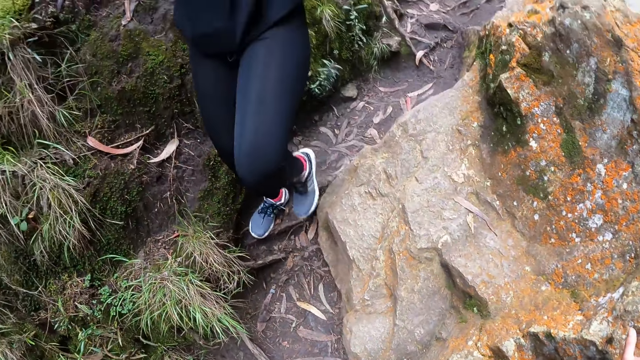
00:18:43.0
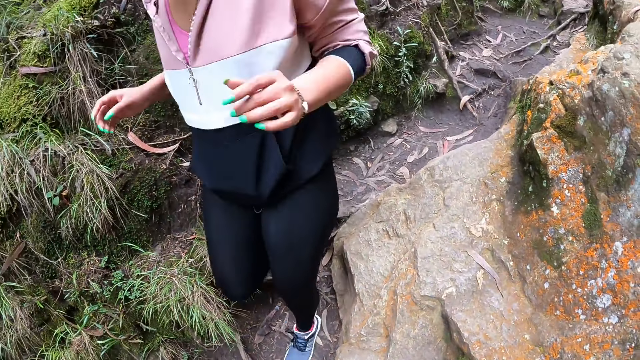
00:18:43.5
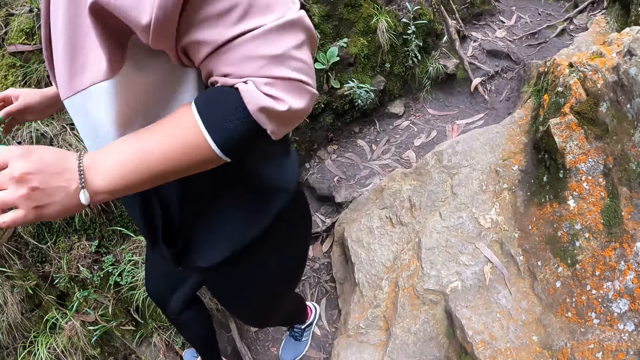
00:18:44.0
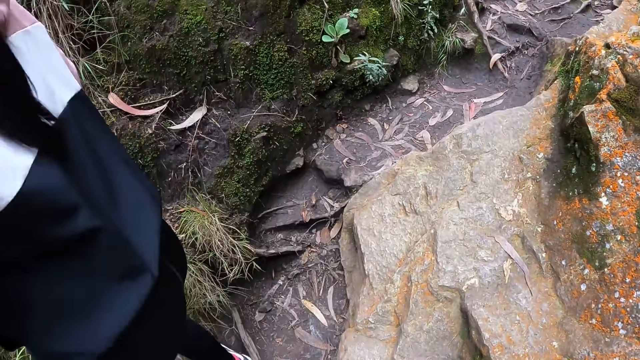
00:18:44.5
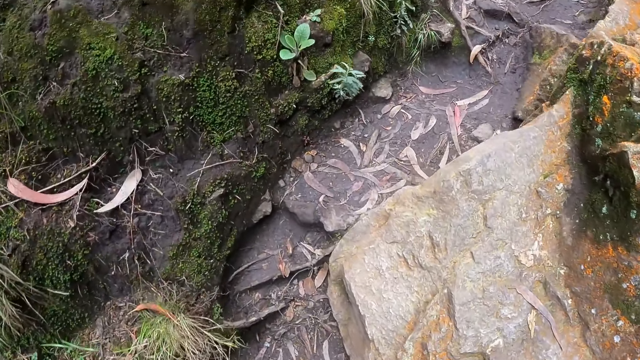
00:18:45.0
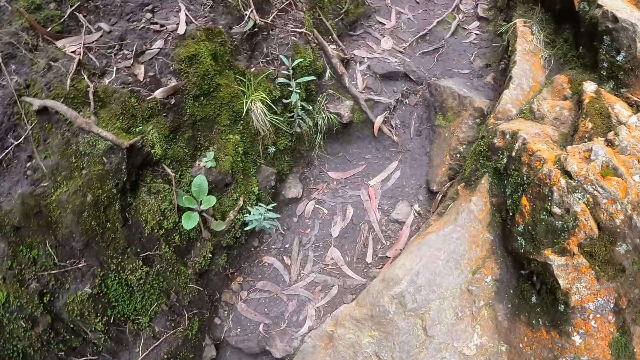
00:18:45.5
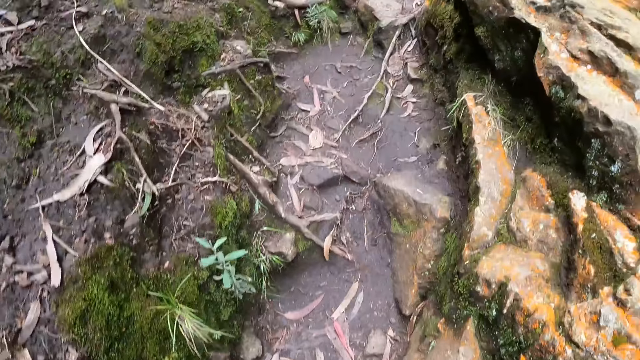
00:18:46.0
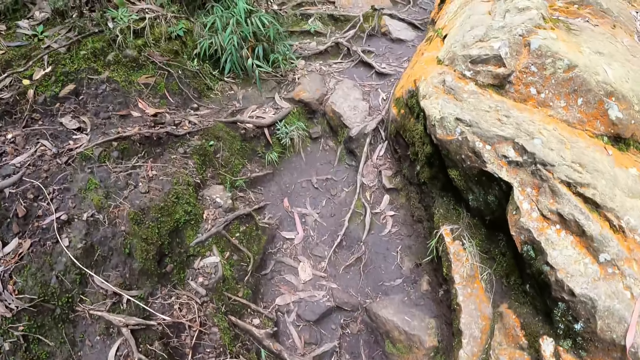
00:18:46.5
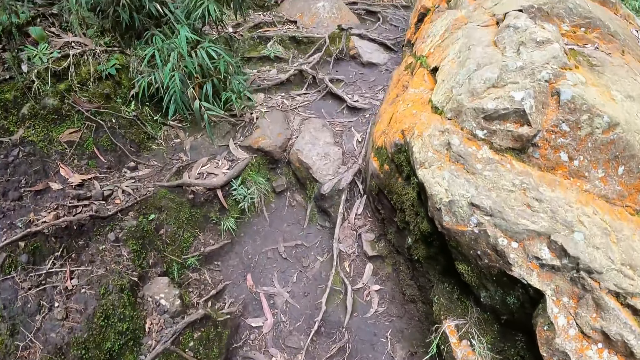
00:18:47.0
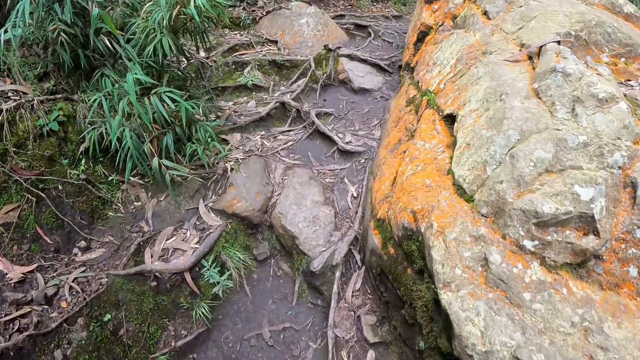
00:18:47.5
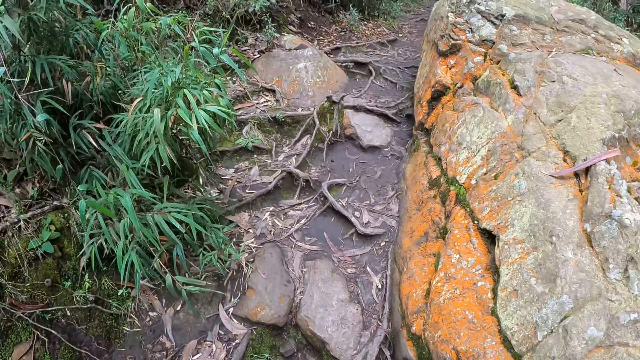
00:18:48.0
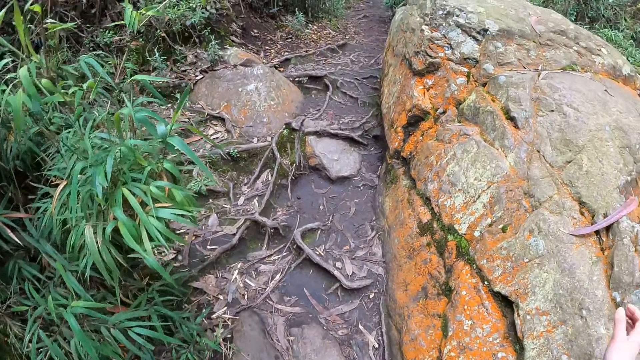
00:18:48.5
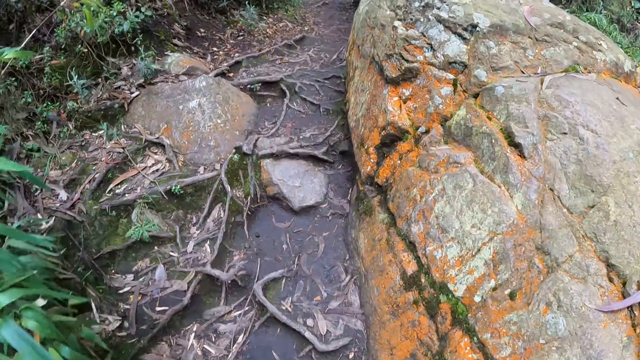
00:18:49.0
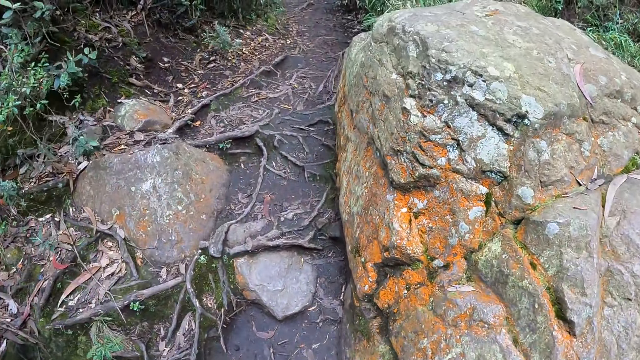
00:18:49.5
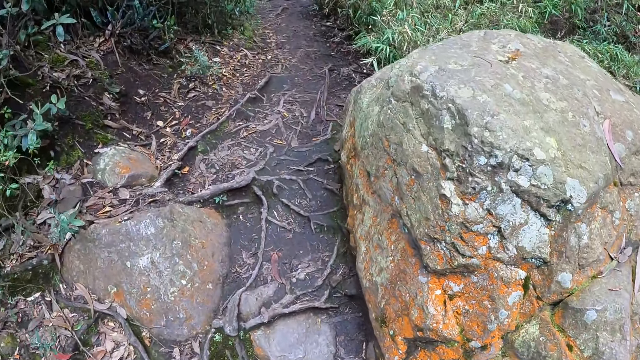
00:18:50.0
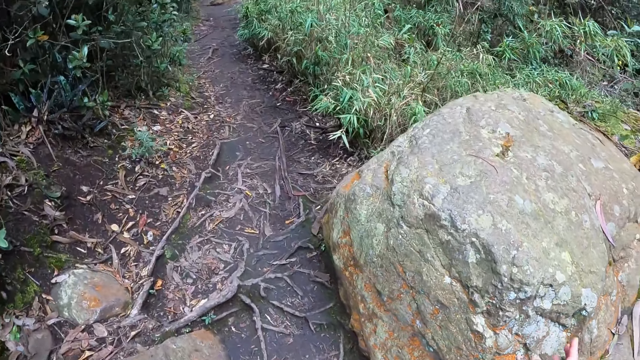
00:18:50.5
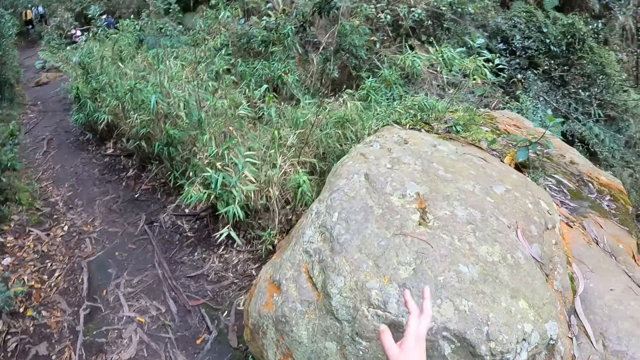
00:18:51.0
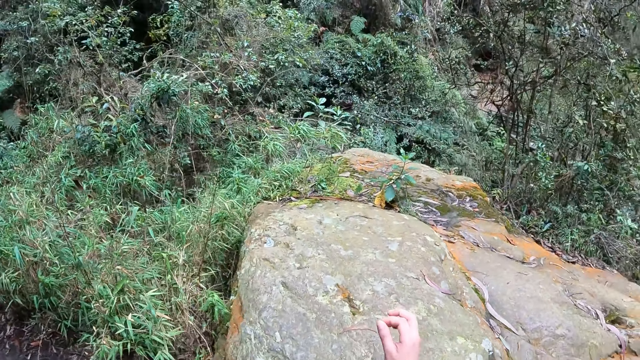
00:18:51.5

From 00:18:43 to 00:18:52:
The camera wearer walks up a trail.

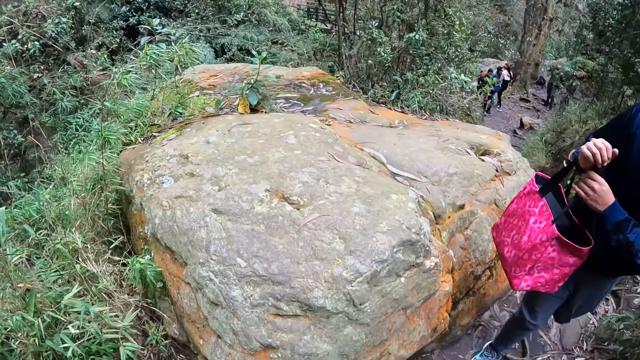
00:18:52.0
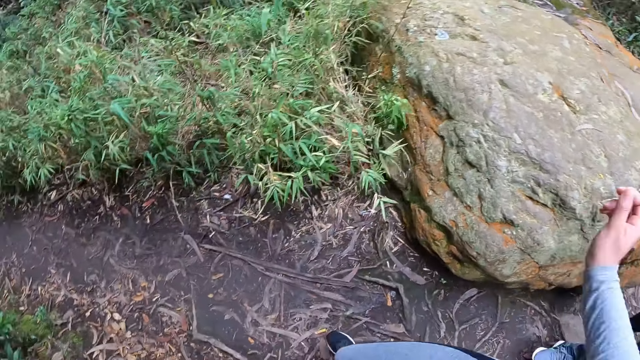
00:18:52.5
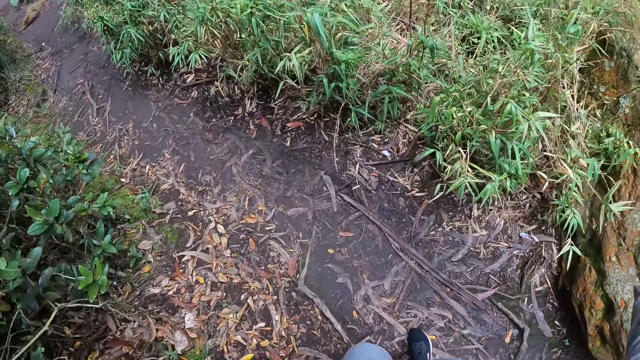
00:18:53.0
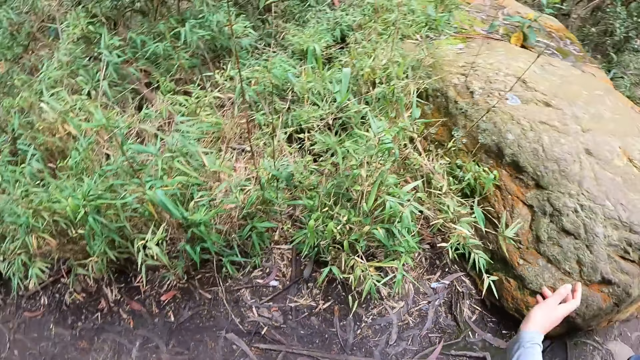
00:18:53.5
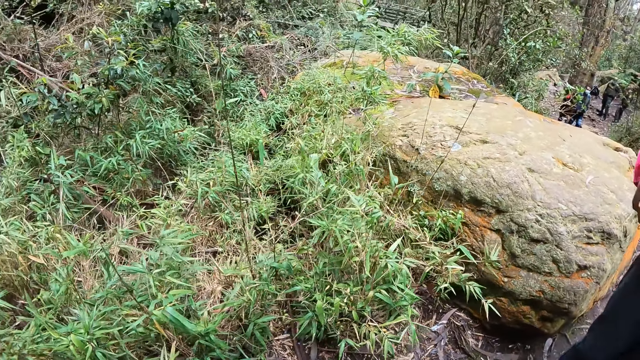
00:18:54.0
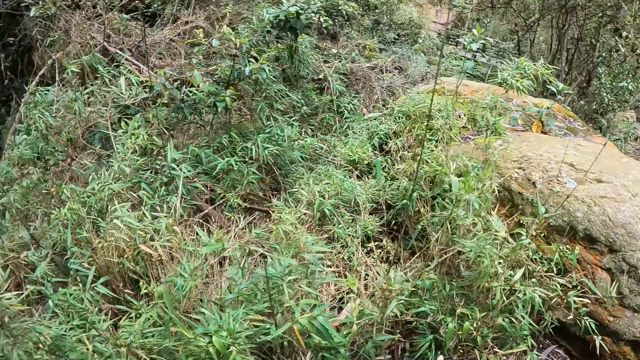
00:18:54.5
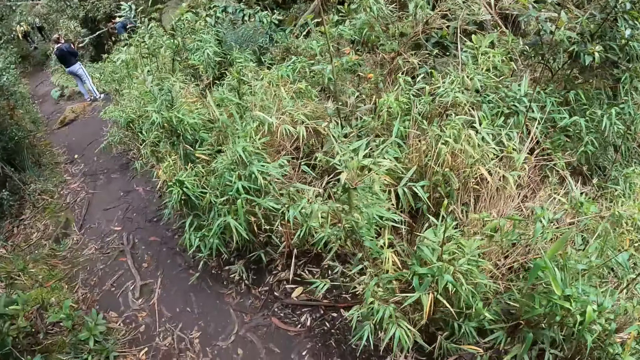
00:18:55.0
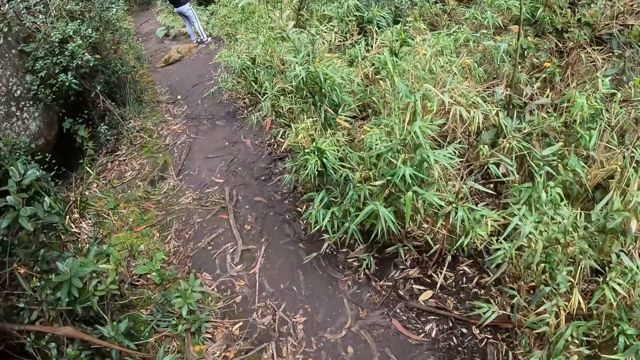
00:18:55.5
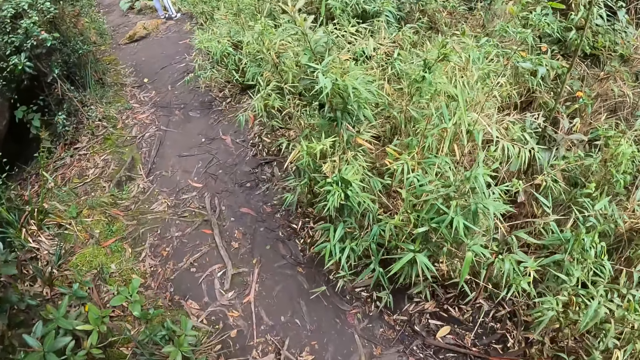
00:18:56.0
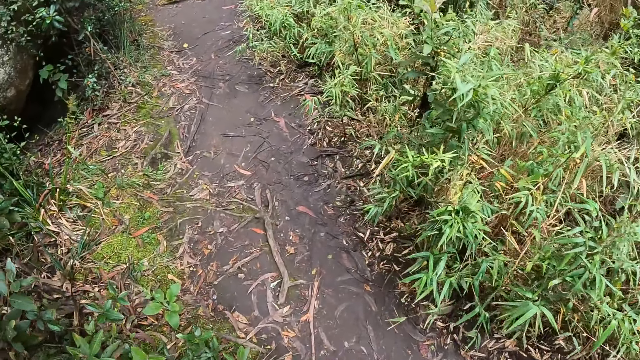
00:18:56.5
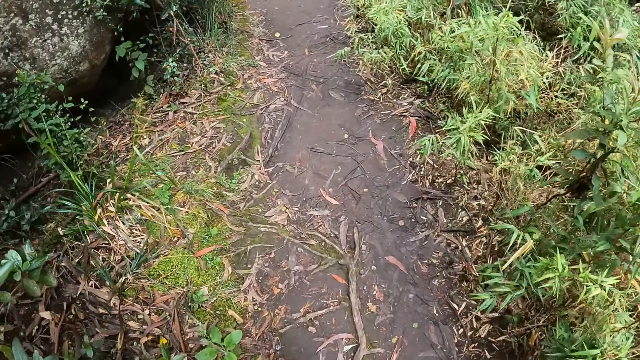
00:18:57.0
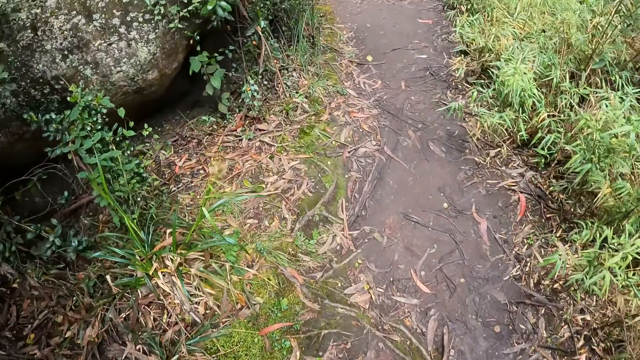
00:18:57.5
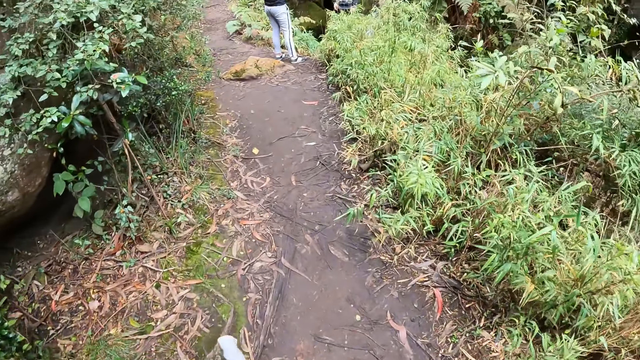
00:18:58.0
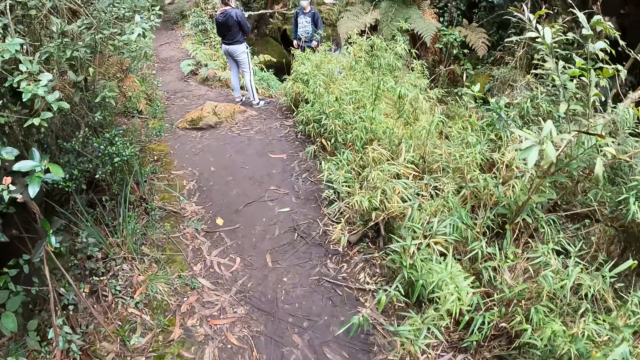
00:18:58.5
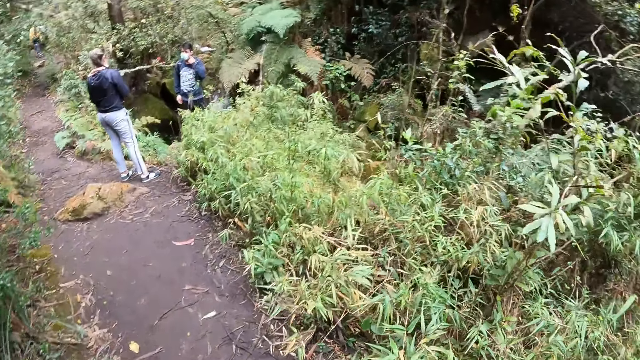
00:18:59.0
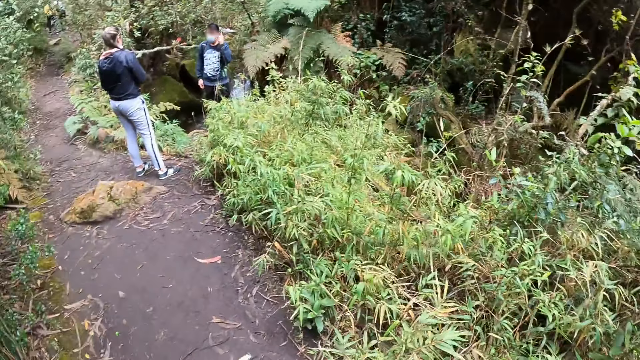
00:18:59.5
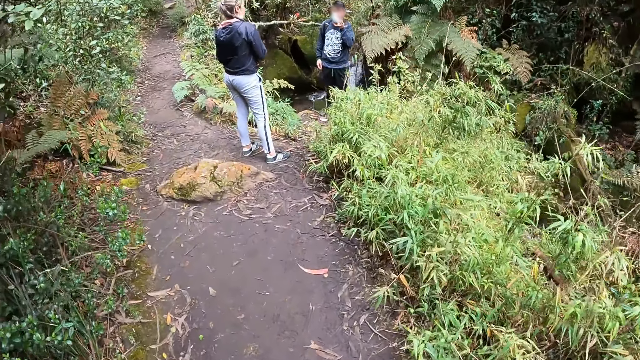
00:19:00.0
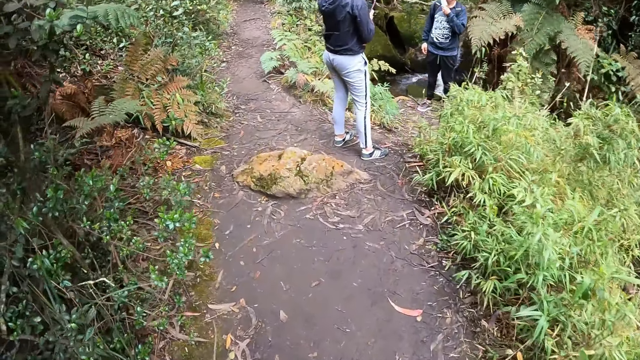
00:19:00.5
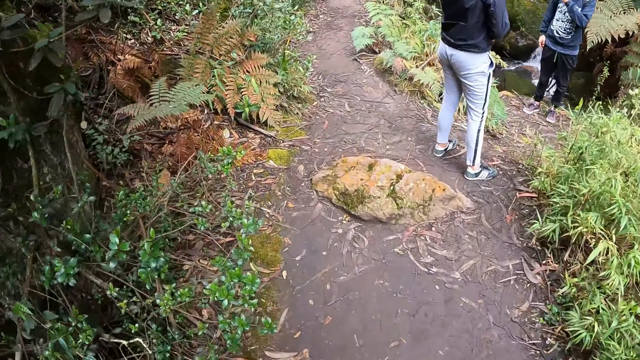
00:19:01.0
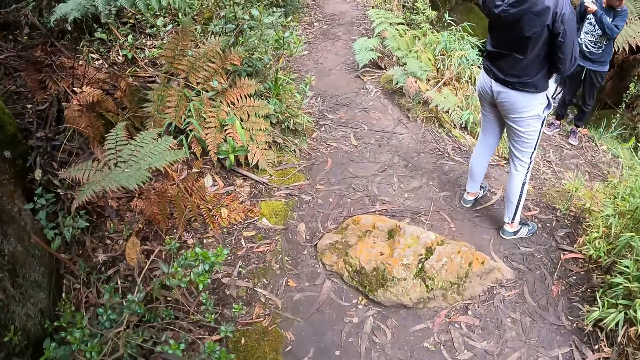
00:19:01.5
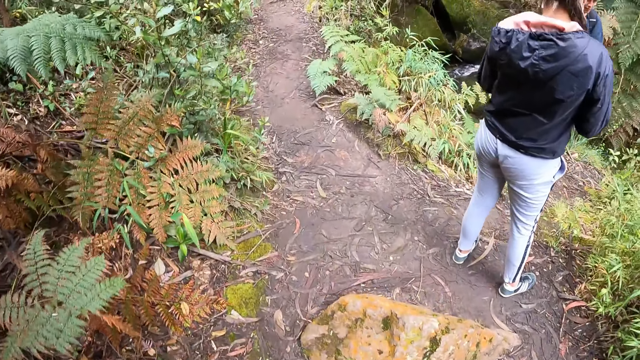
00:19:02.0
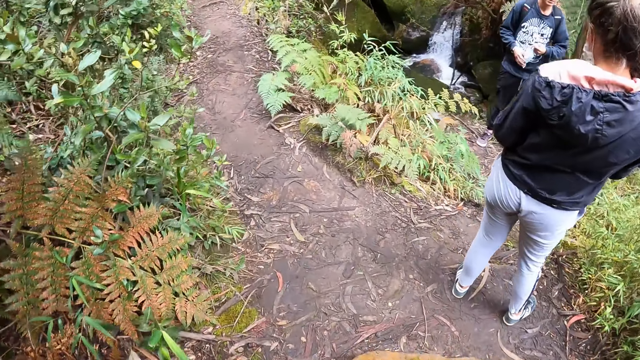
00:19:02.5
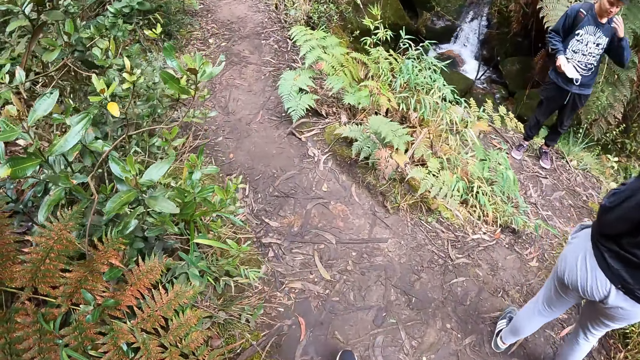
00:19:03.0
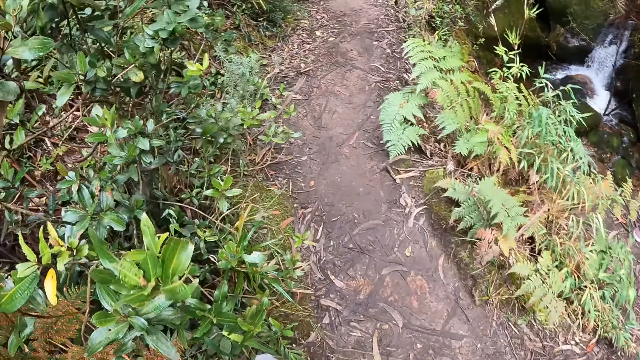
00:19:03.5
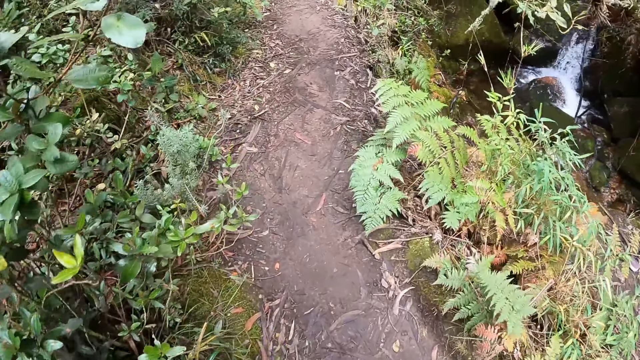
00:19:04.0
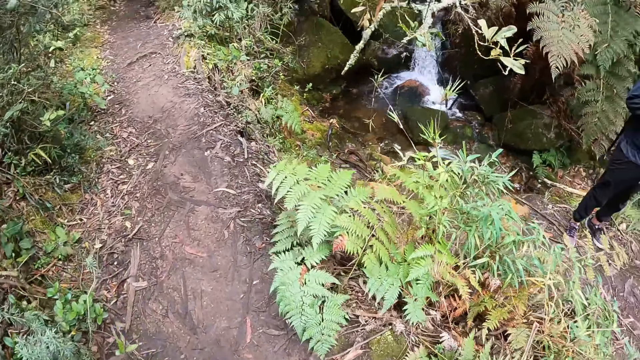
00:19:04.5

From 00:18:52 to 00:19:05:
The camera wearer looks around. They walk forward on a trail.
